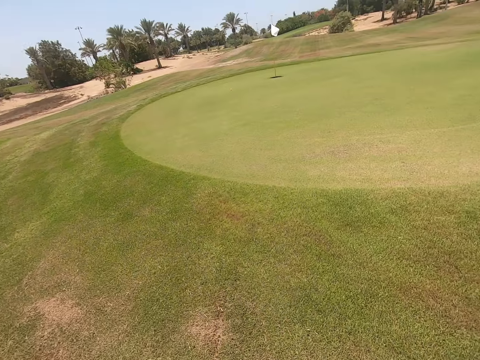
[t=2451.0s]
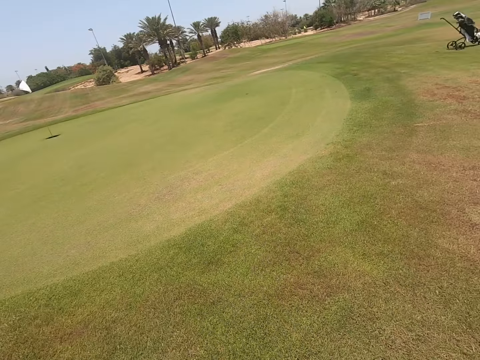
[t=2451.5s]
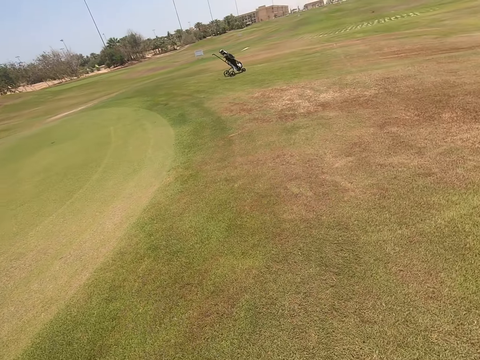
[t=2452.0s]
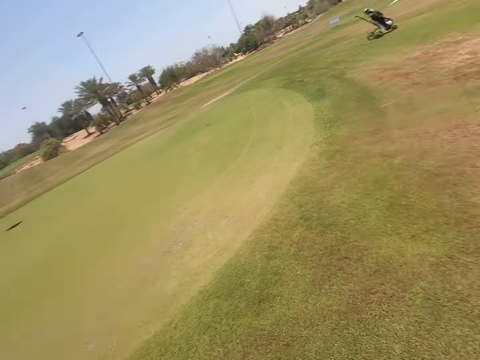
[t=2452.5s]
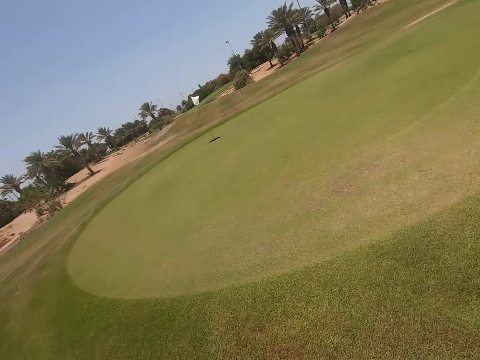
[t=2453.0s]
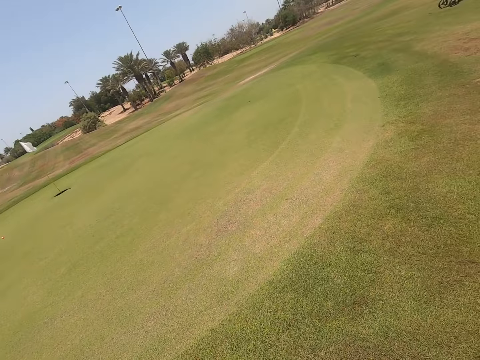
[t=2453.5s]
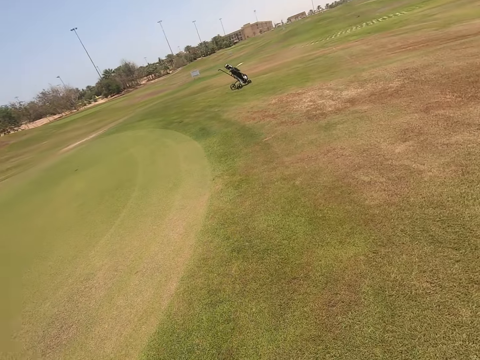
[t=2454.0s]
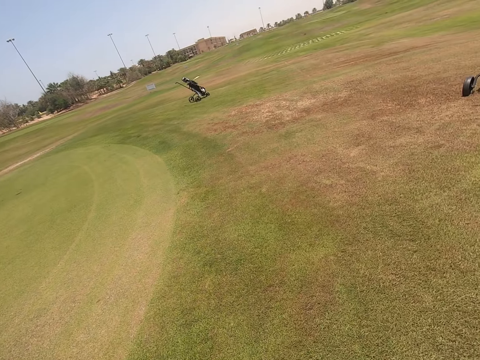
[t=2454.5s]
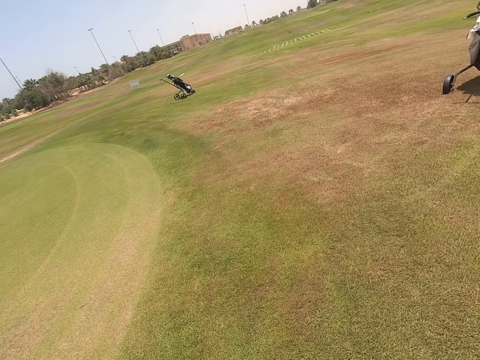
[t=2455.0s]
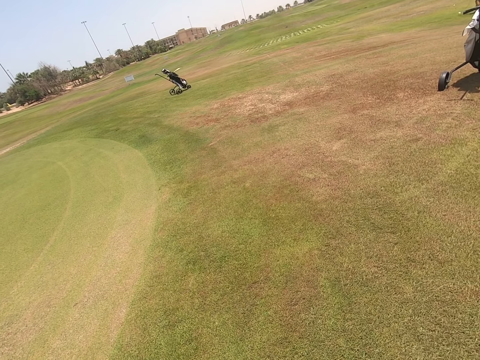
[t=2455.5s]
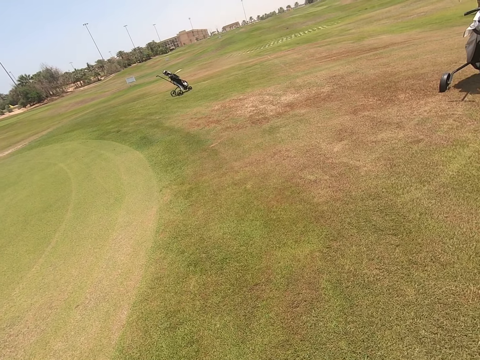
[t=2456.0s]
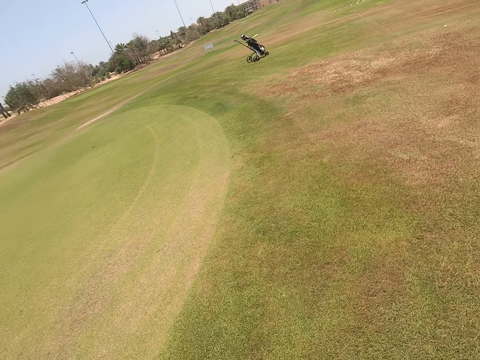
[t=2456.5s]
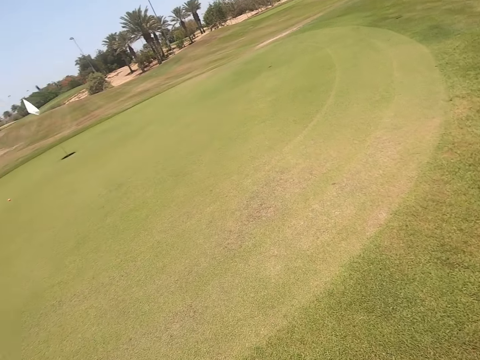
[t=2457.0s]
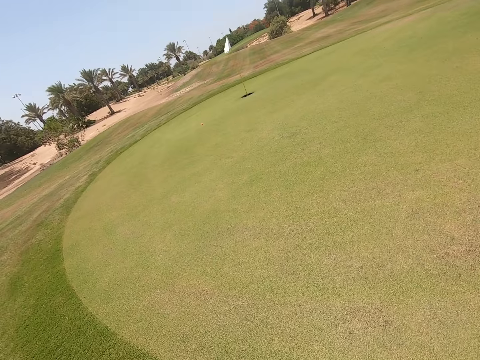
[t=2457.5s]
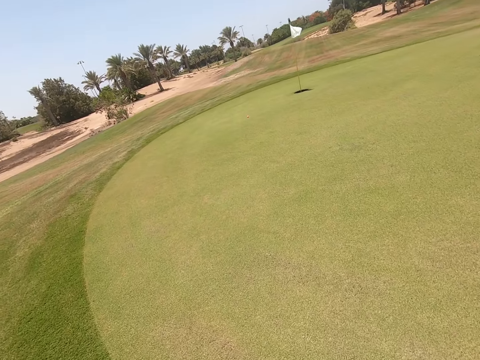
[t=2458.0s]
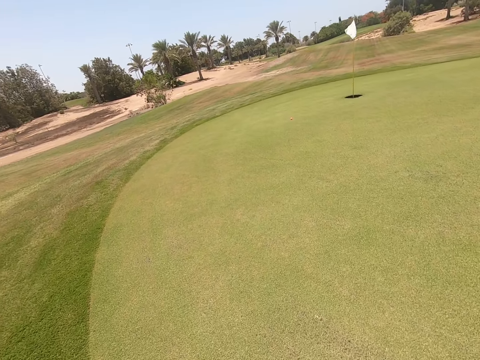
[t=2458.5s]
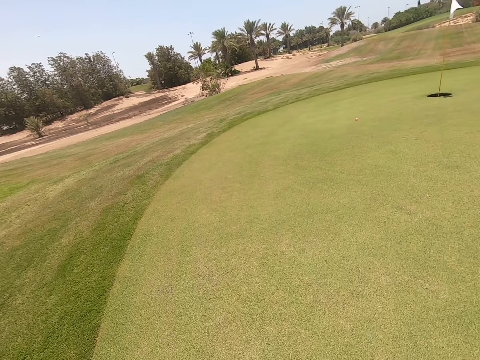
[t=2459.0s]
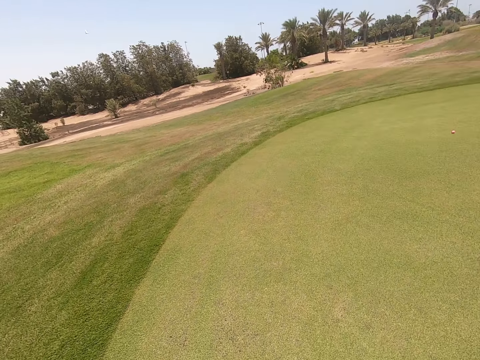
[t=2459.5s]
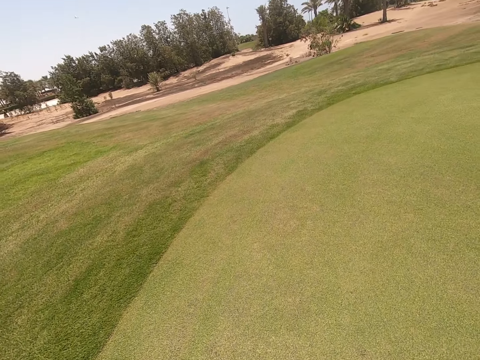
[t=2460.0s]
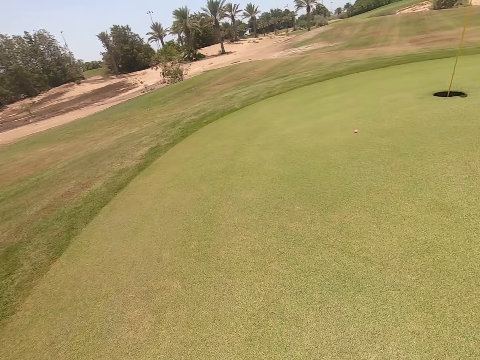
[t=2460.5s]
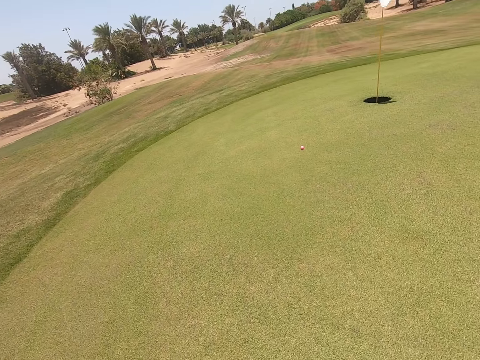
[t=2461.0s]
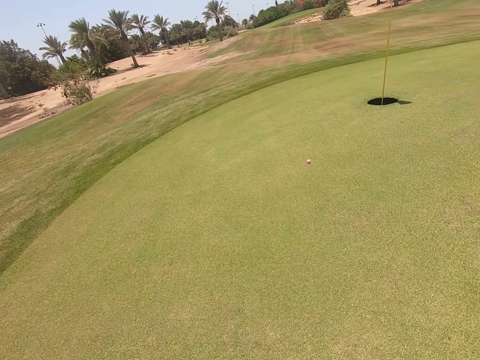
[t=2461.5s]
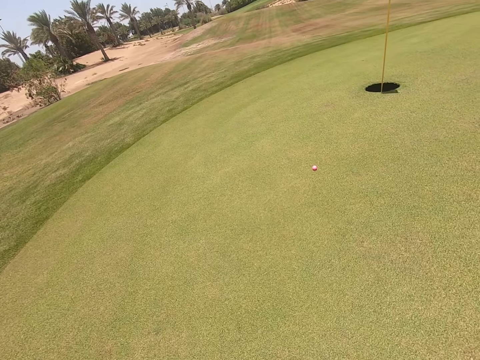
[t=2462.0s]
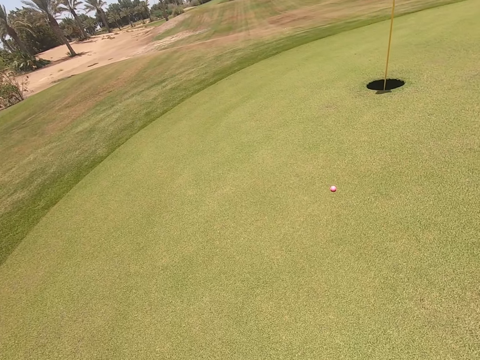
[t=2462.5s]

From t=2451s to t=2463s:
The camera wearer stands. They walk.

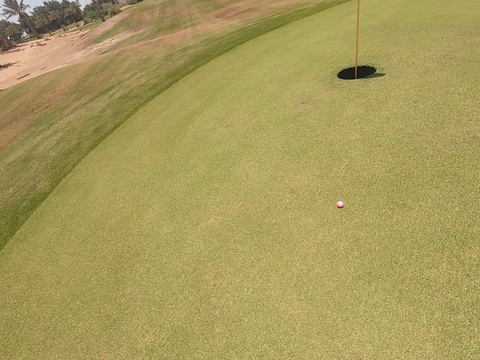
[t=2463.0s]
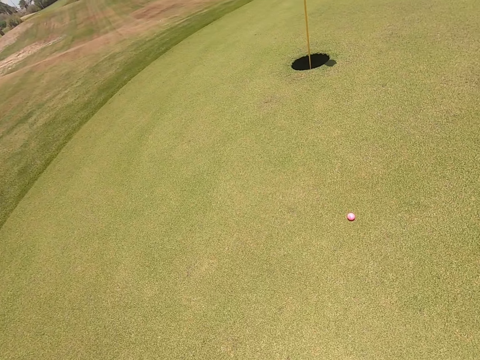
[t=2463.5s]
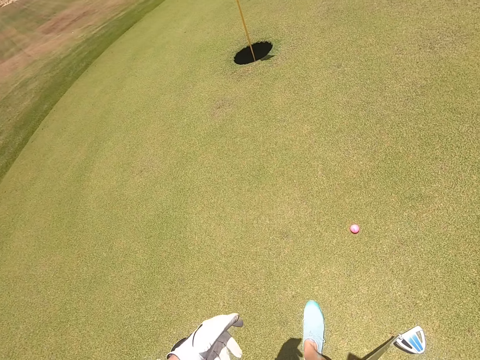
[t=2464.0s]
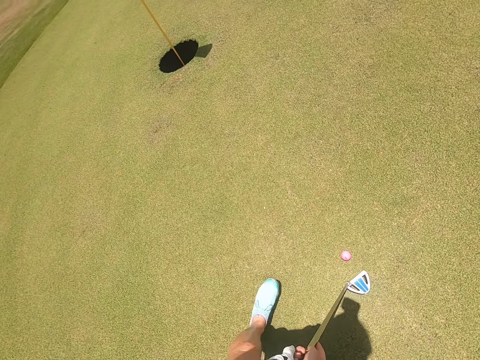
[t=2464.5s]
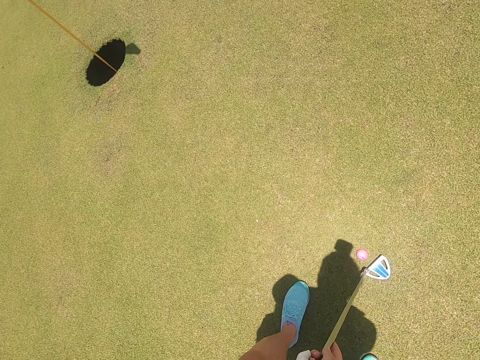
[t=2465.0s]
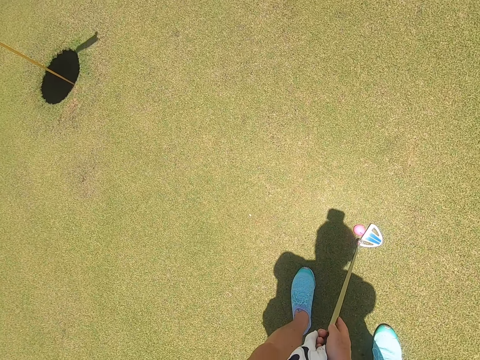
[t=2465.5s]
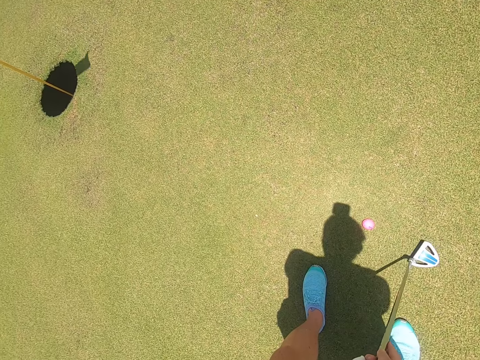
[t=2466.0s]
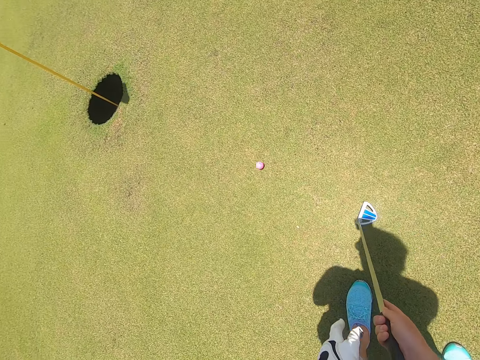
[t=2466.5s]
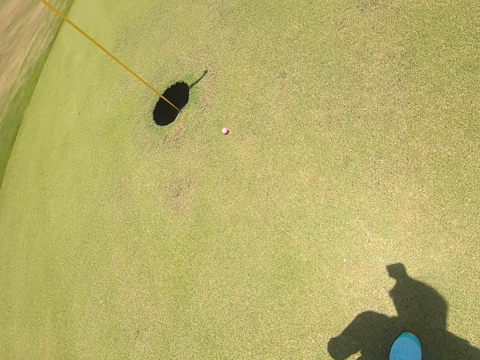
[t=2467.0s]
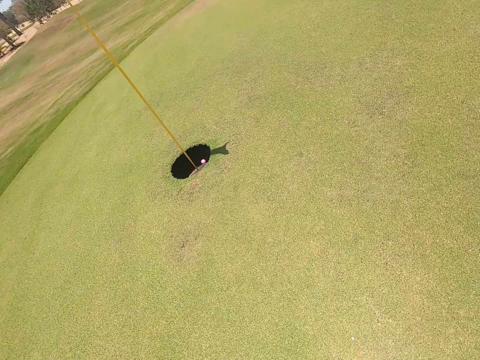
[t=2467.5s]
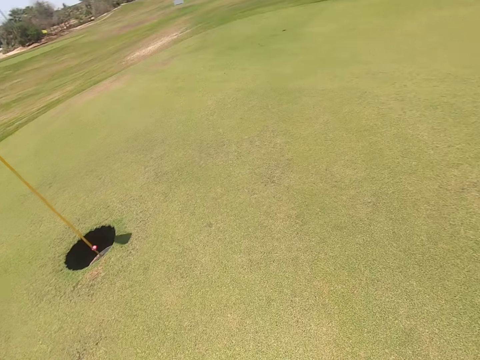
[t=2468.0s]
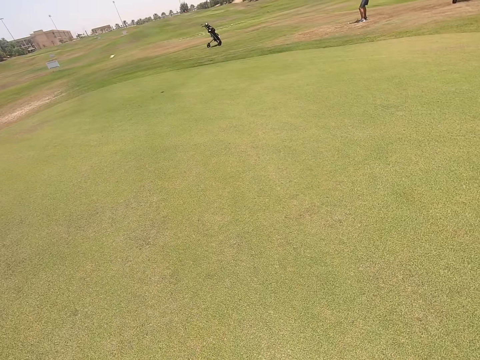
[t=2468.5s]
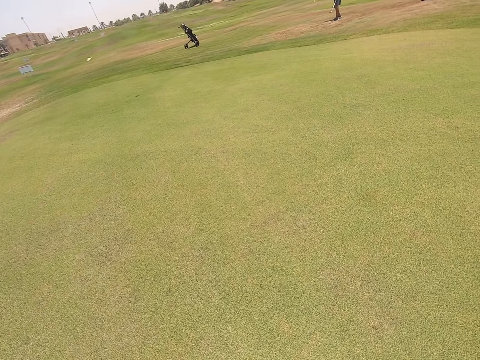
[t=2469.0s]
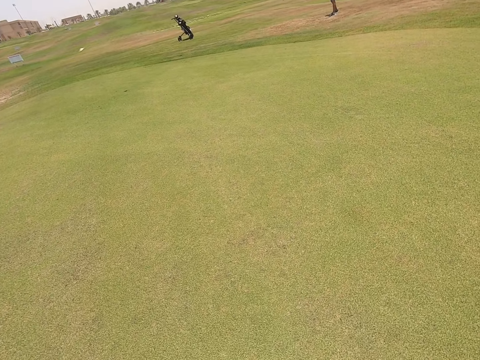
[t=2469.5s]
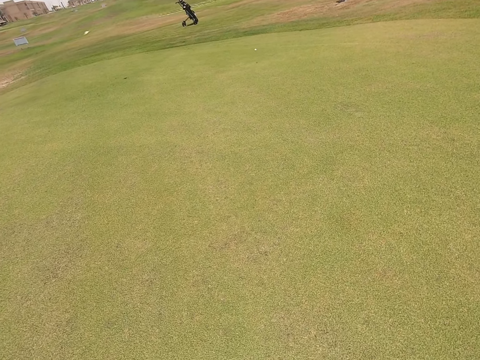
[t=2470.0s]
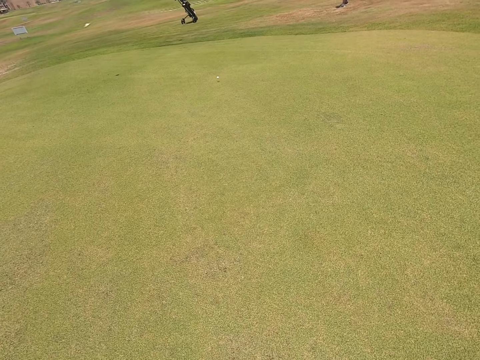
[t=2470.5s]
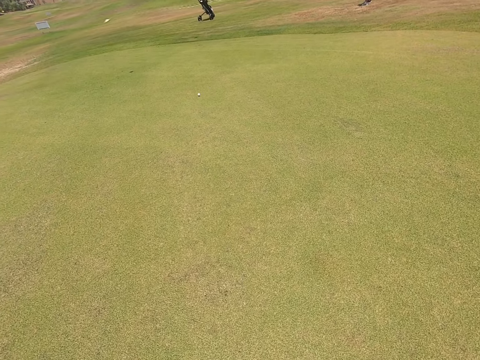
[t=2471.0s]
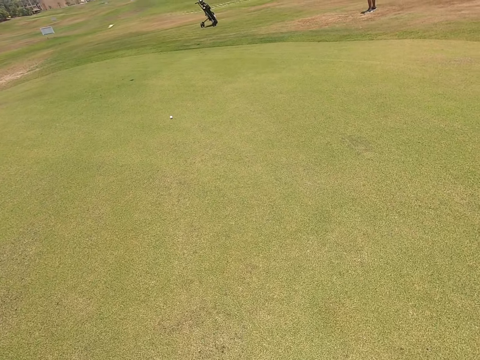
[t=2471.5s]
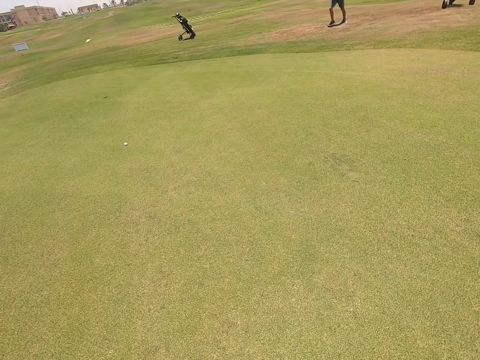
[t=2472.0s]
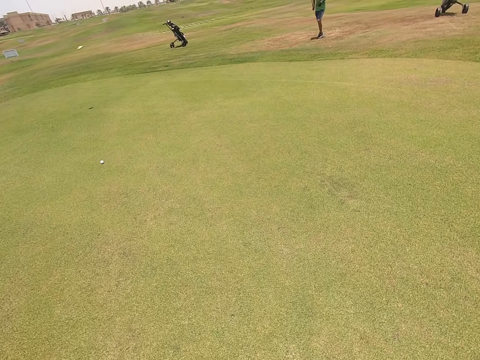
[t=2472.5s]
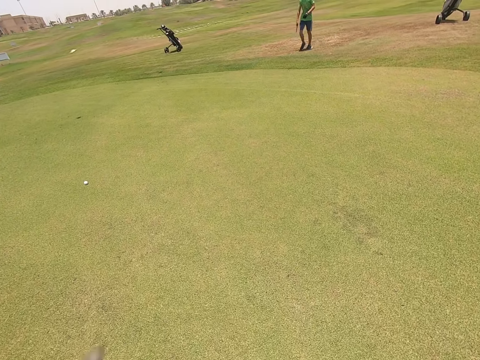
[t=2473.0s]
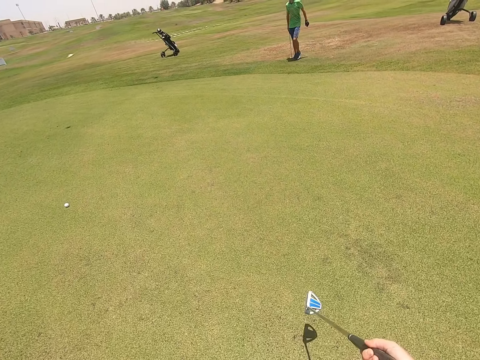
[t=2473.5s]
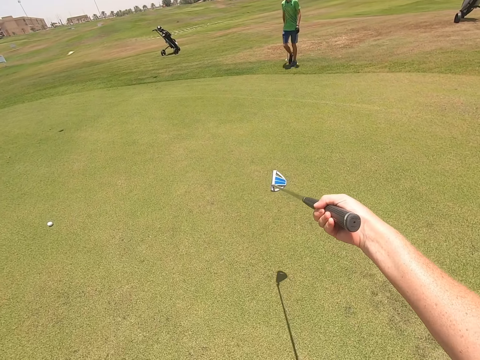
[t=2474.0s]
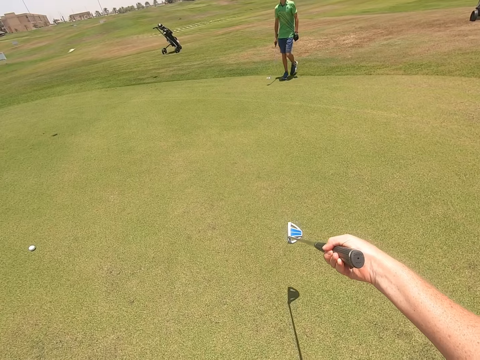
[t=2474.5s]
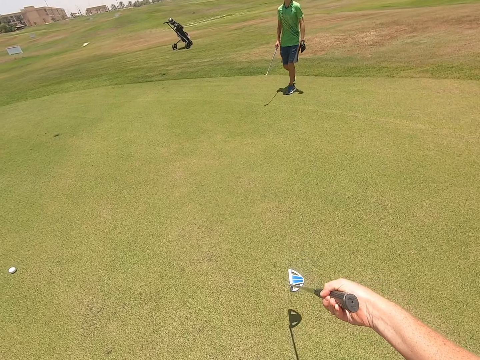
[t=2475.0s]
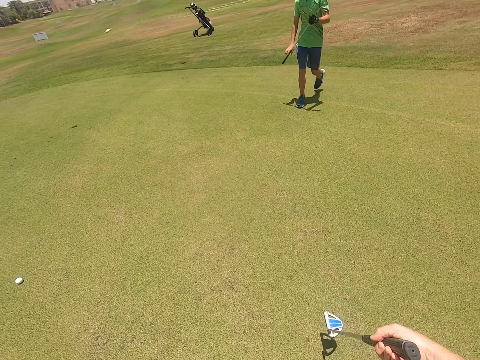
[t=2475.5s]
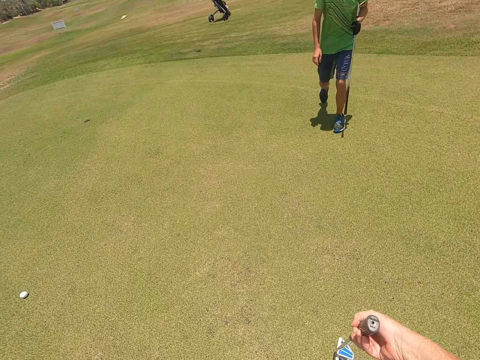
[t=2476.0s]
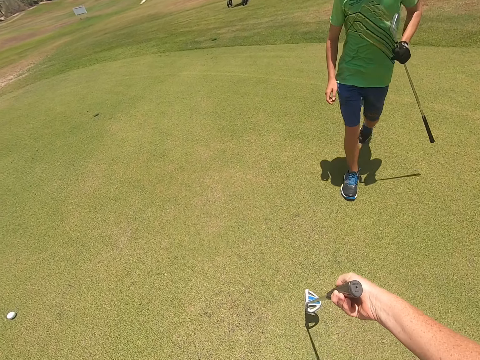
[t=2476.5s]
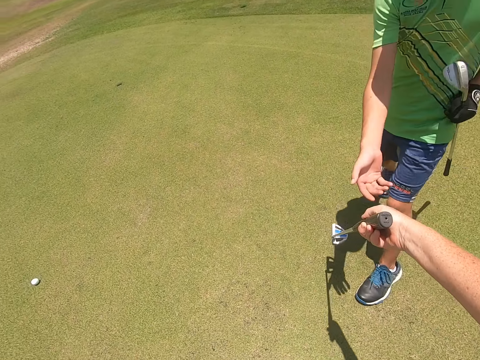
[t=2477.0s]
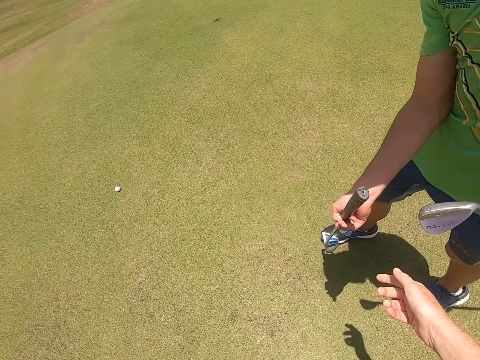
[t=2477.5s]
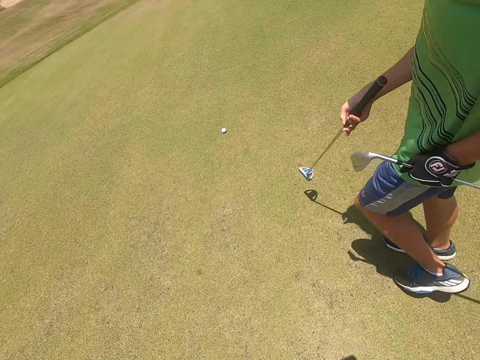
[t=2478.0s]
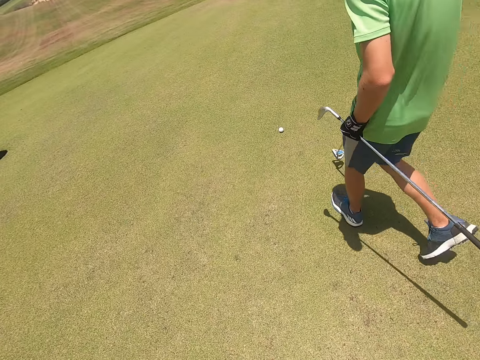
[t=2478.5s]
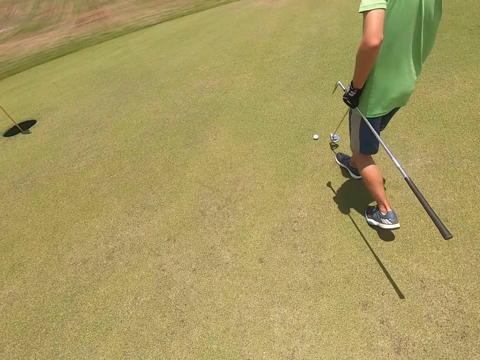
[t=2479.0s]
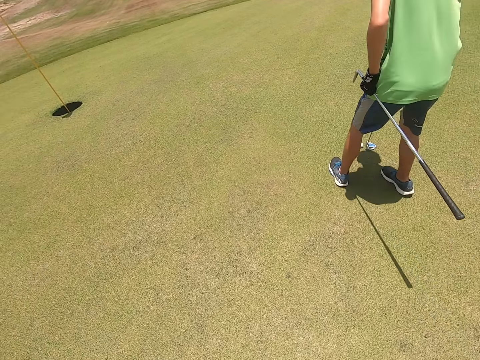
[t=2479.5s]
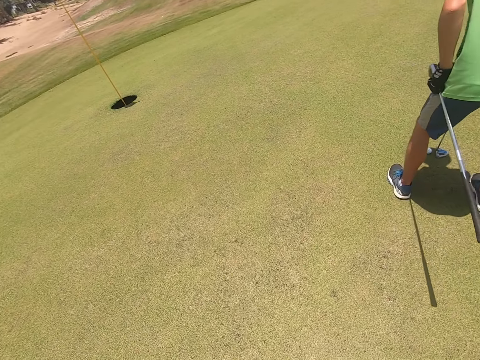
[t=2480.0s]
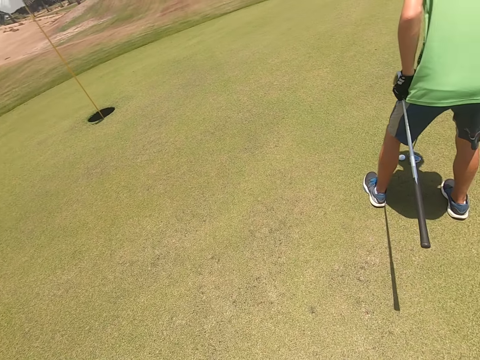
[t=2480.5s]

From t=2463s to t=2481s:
The camera wearer stands. They play golf with a hockey stick or golf club. They walk. They raise the golf club. They straighten the hockey stick. A person walks on the field. The camera wearer gives the person the hockey stick.
